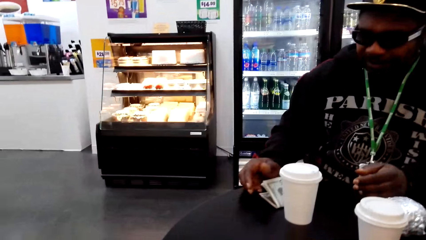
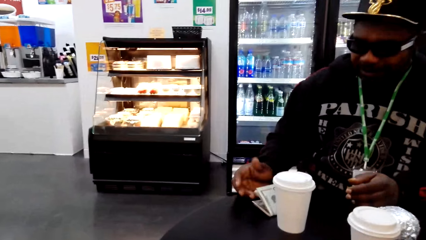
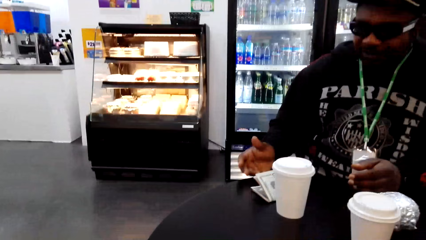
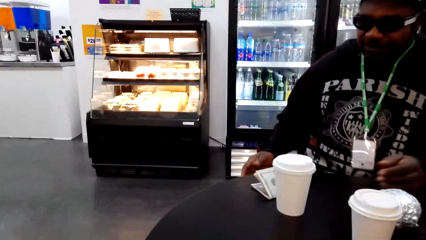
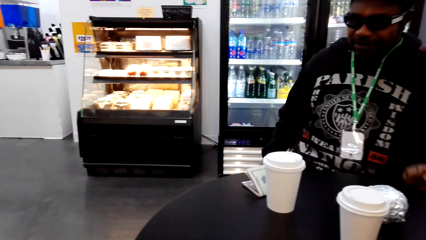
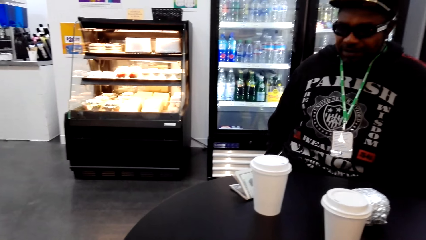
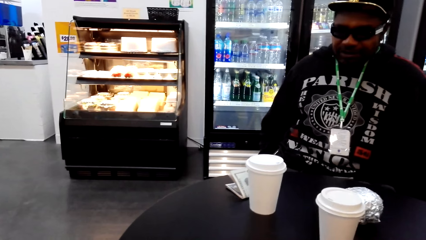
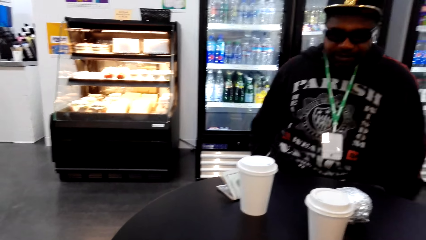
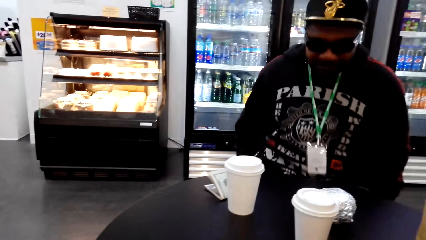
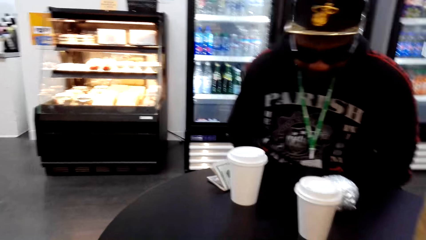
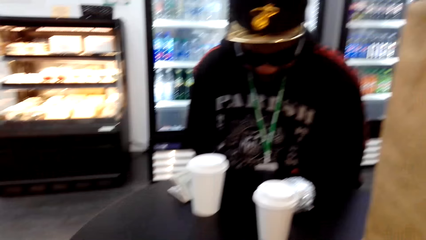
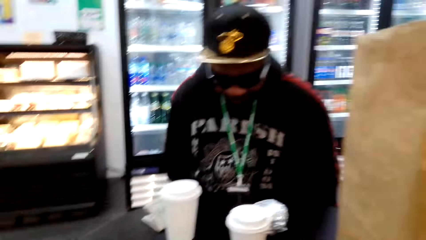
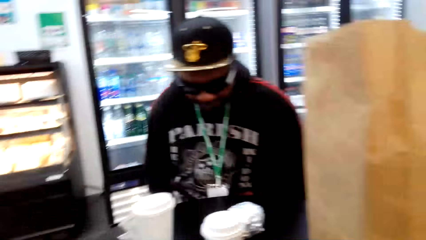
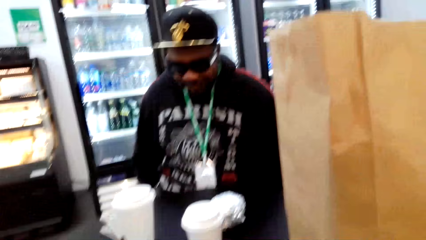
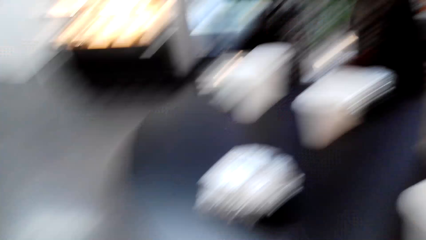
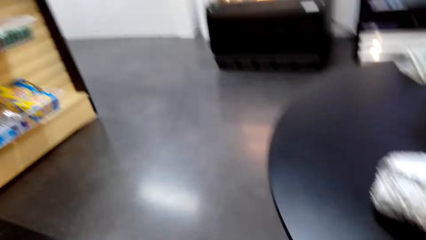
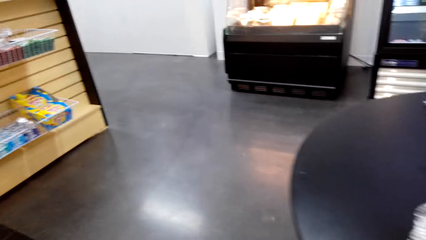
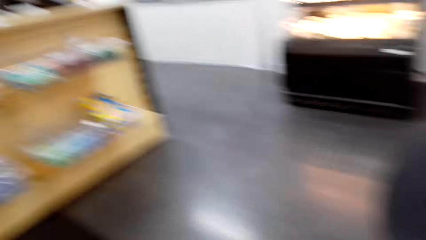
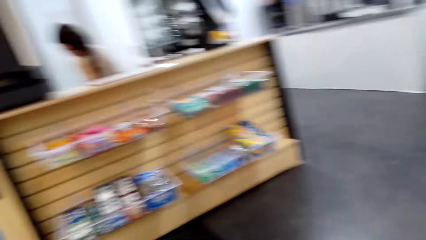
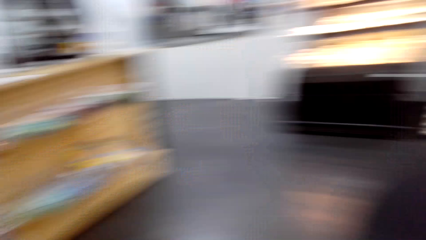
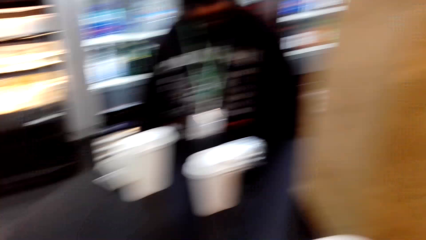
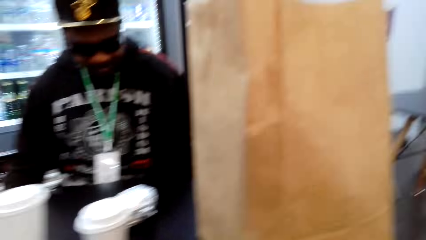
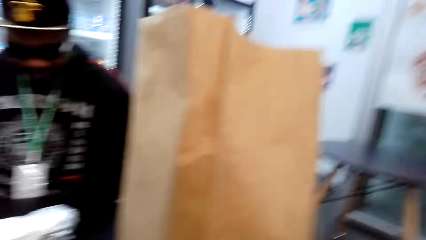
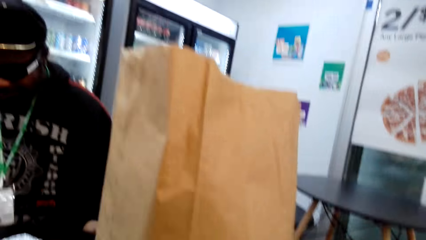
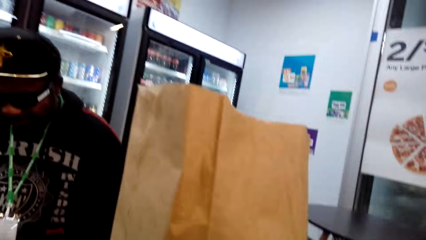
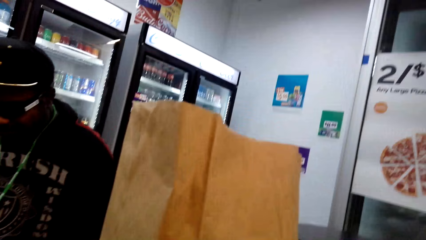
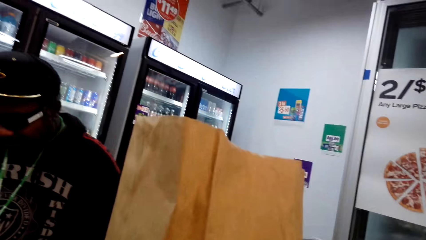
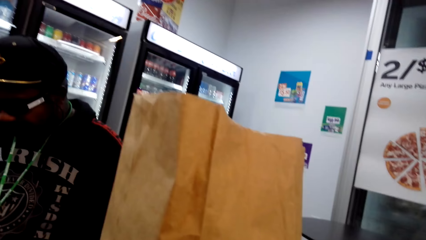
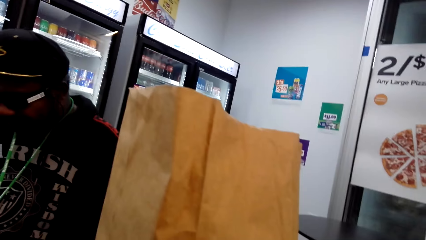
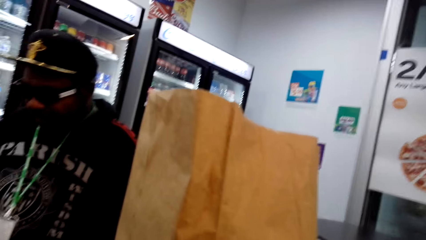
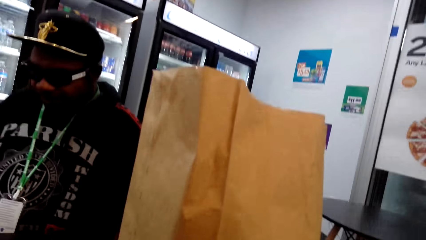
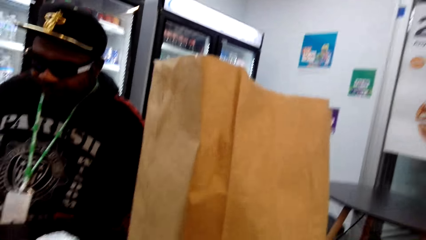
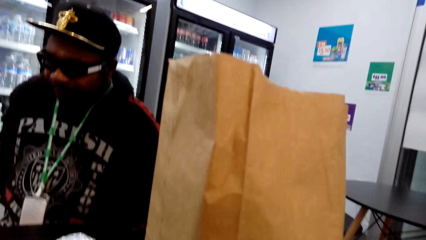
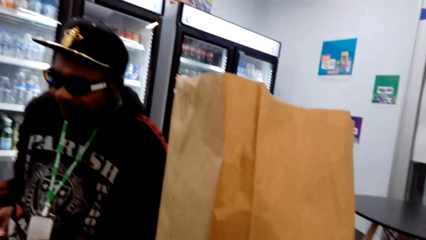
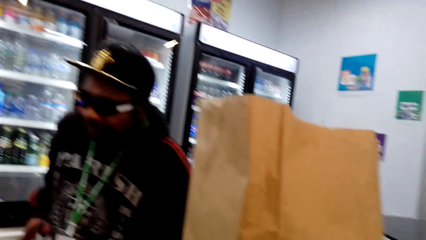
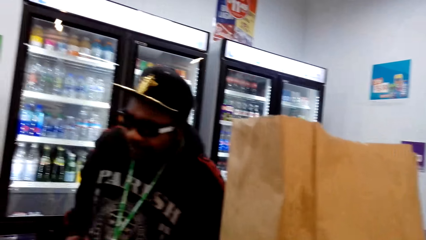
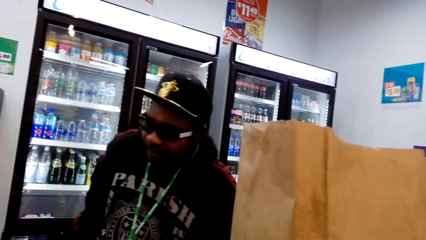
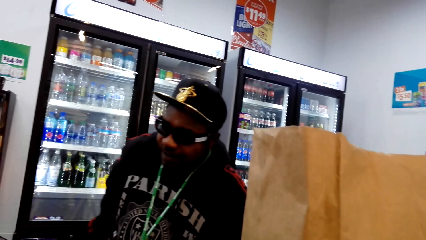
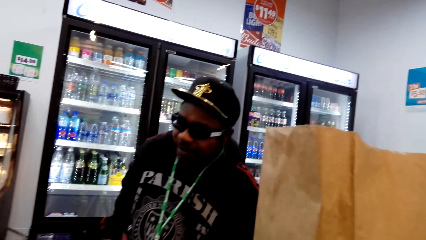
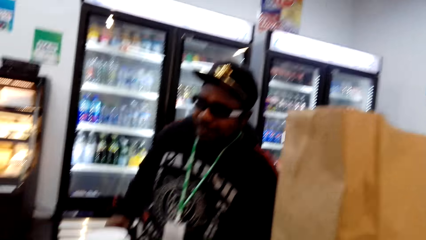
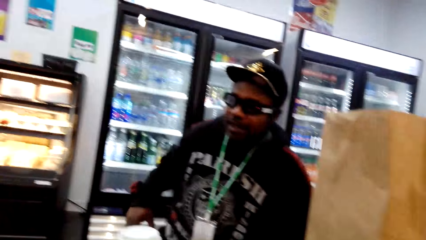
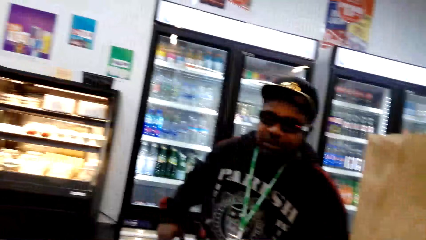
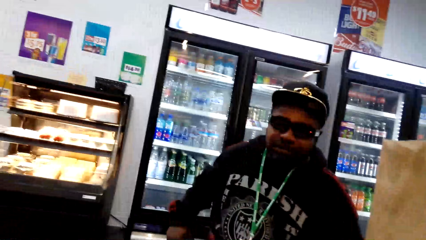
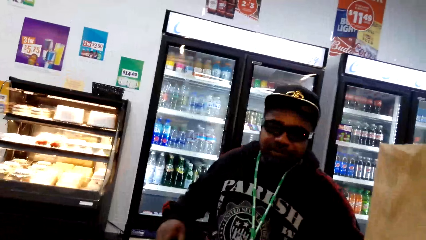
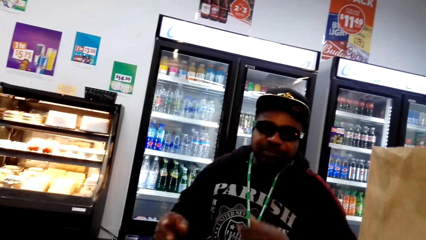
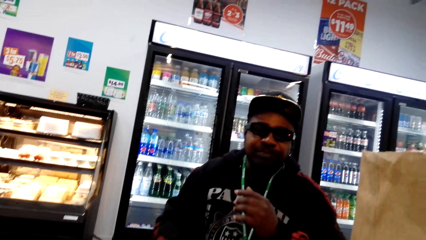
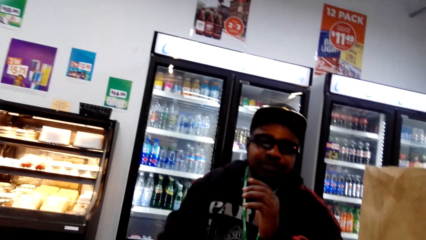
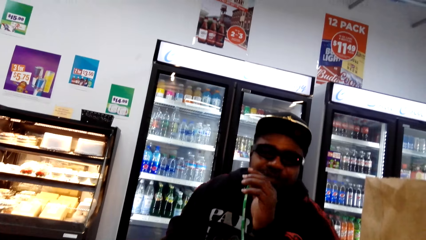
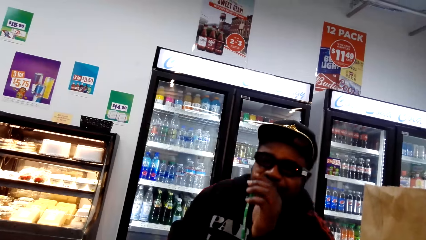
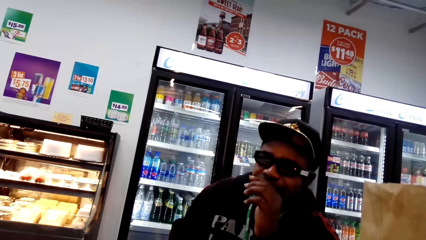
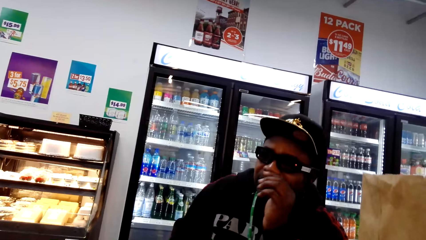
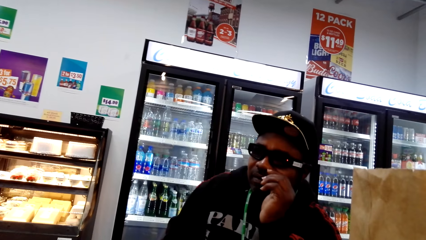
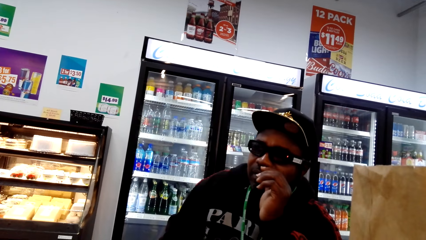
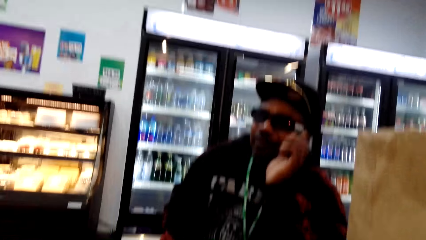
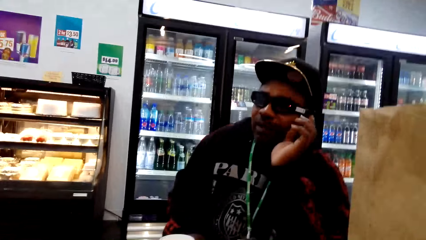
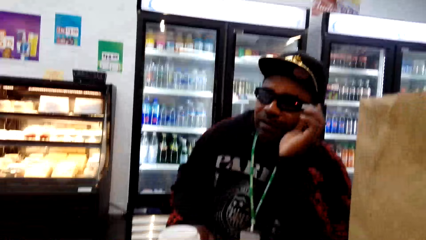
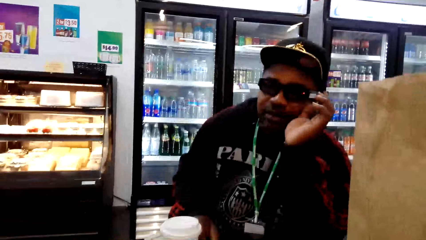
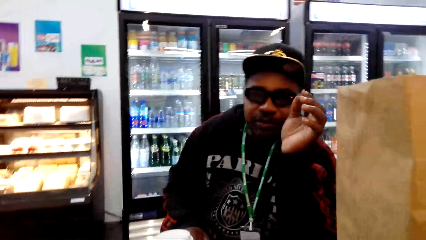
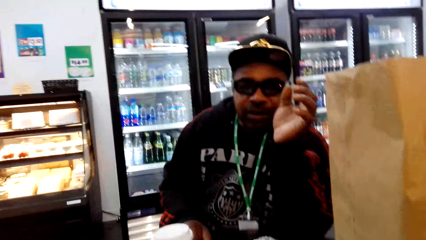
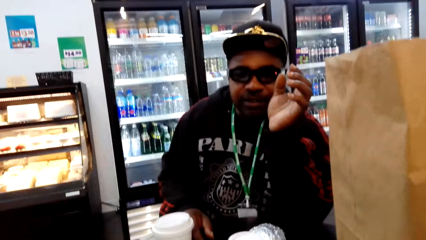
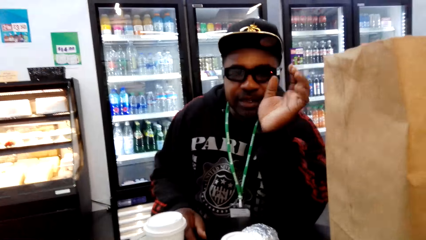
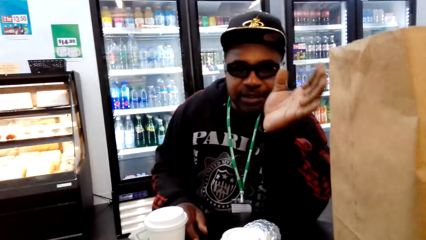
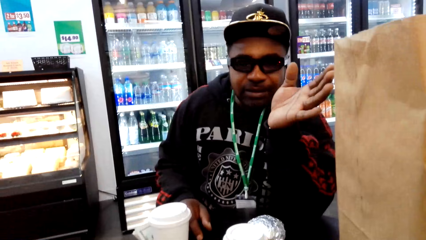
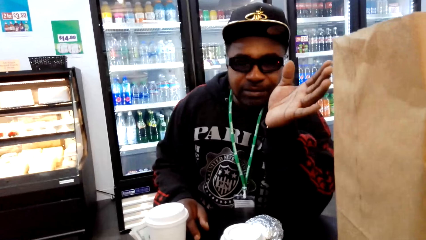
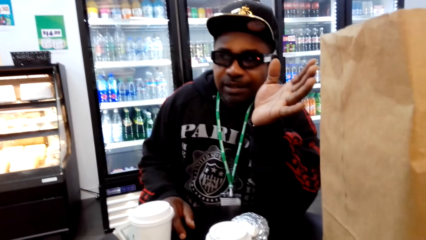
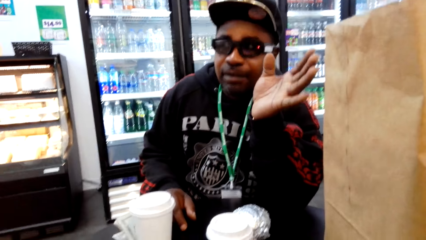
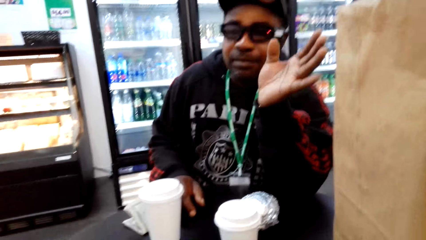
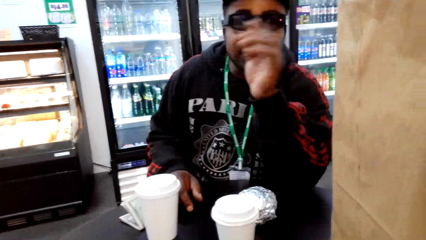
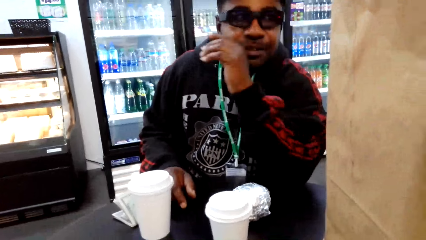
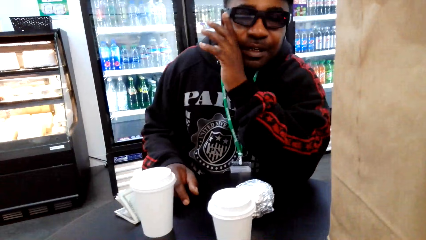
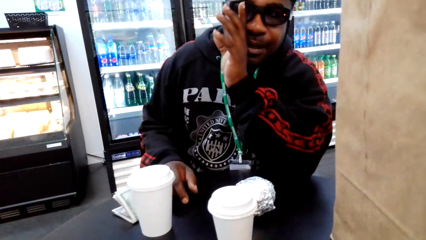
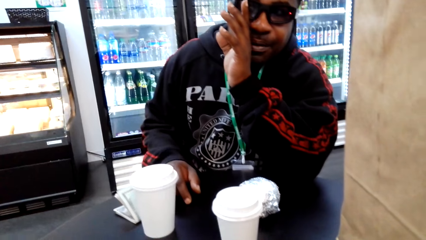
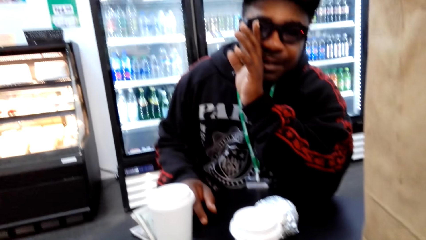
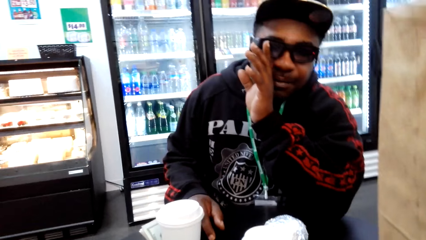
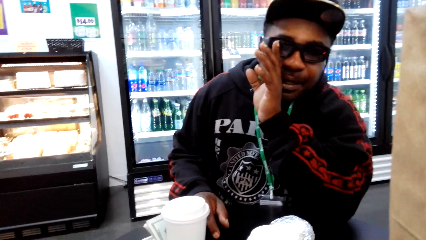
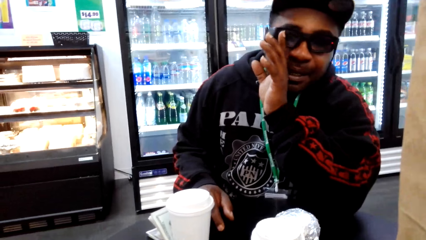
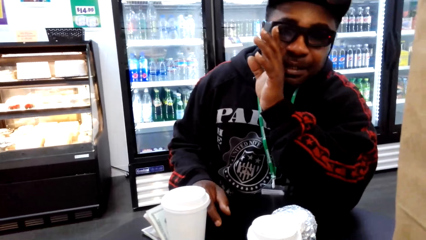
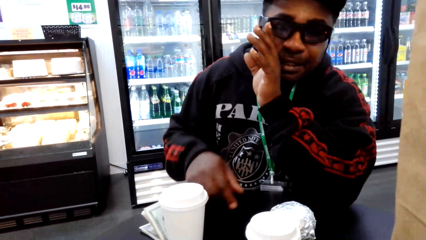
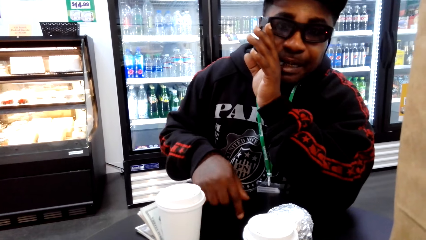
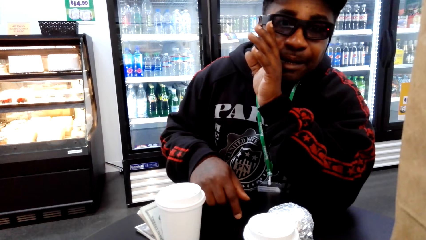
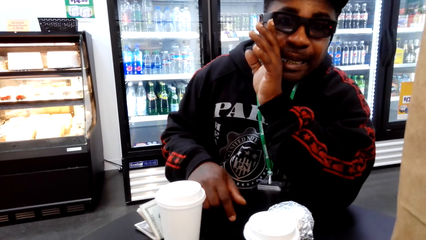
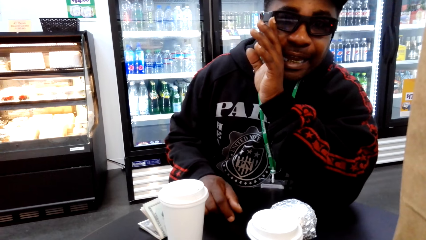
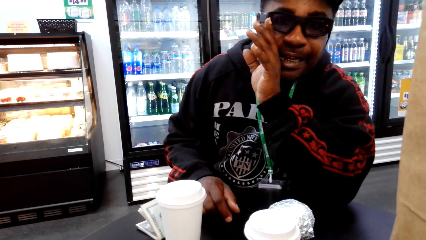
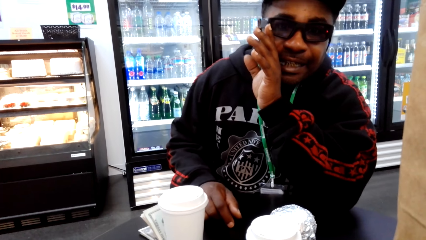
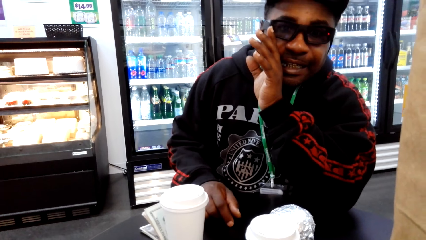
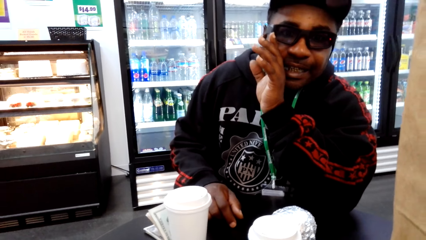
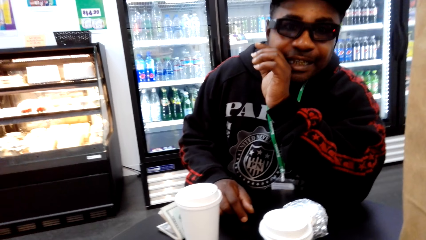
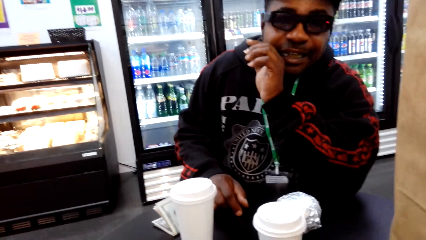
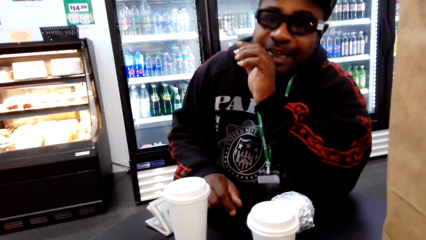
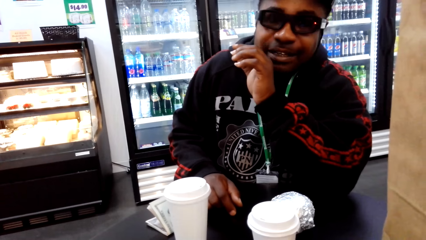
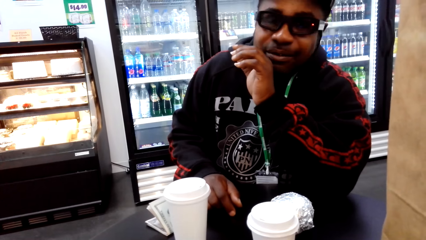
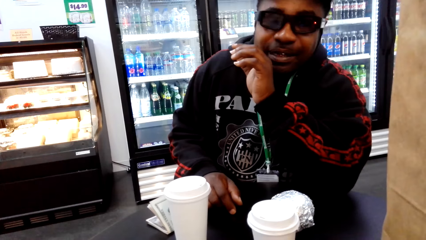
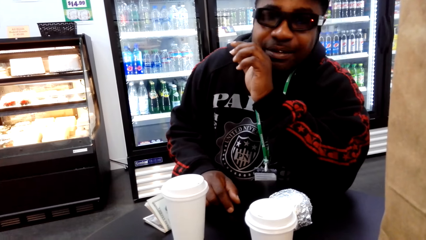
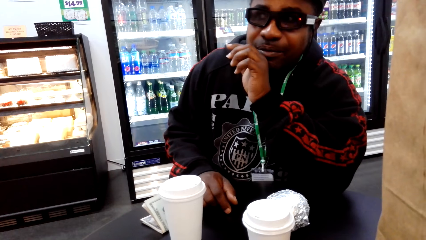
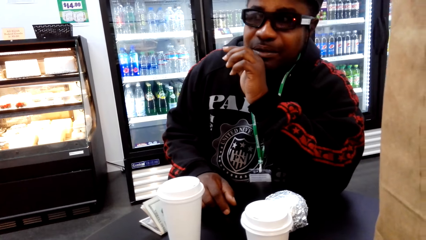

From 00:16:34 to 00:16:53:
The camera wearer looks around. They speak to a man. They look around the supermarket. The man speaks to the camera wearer.
